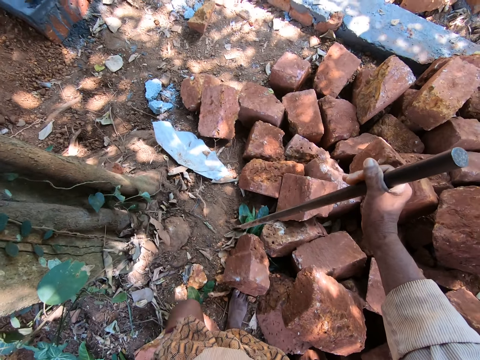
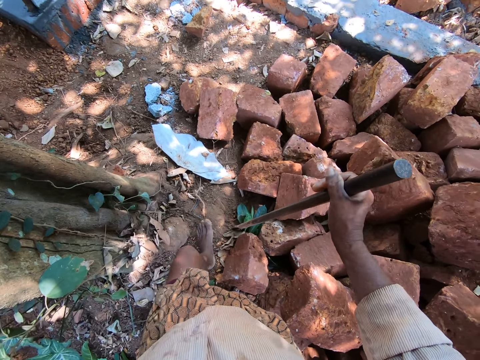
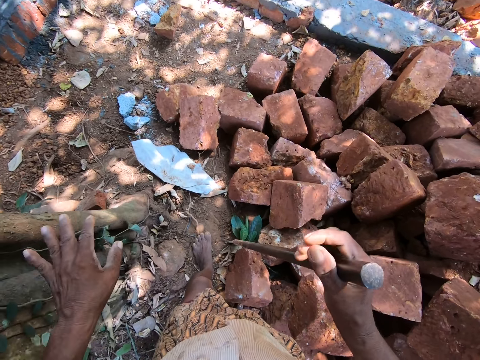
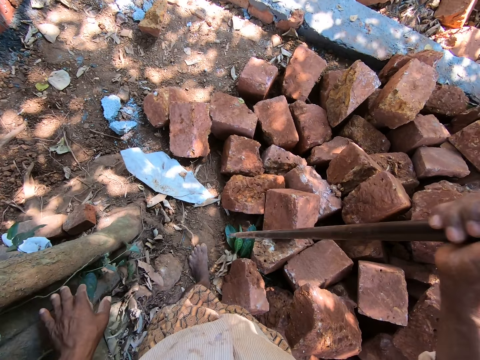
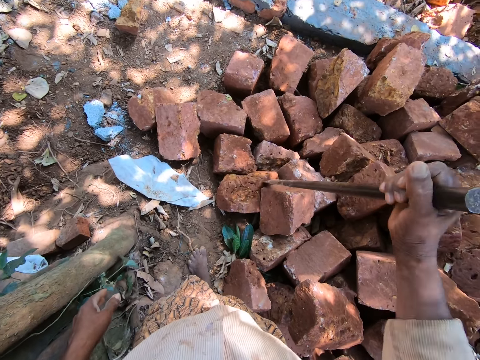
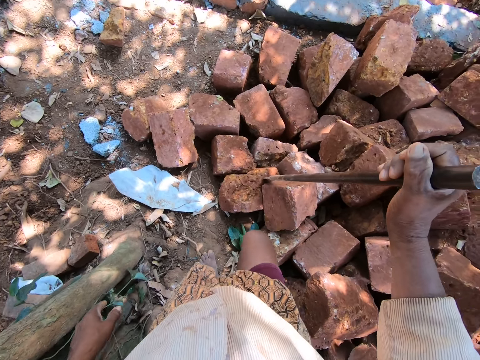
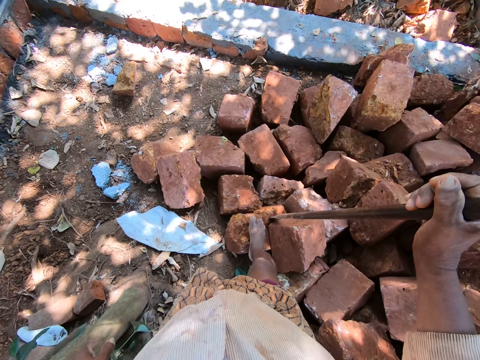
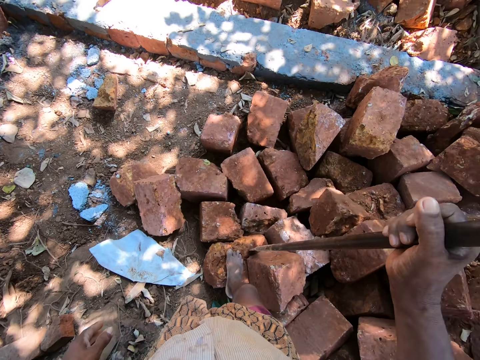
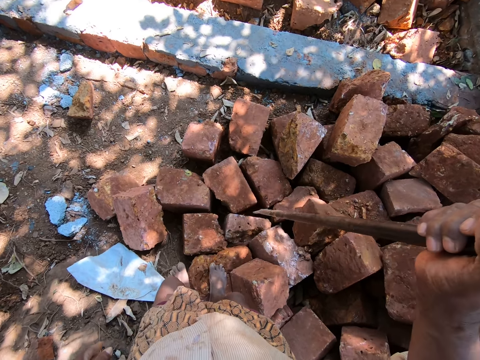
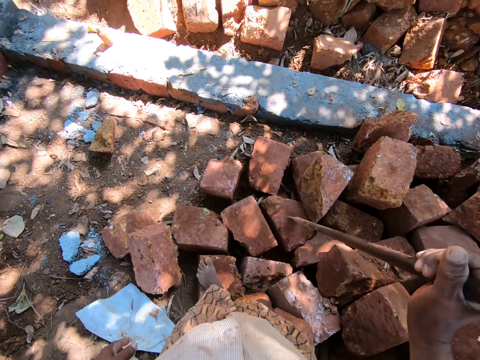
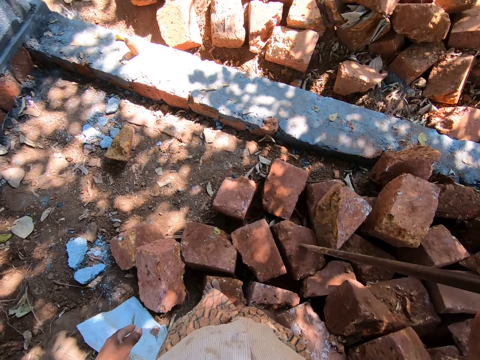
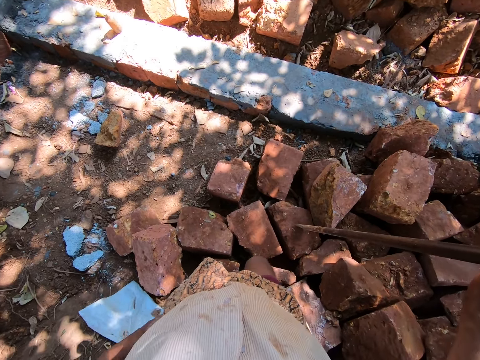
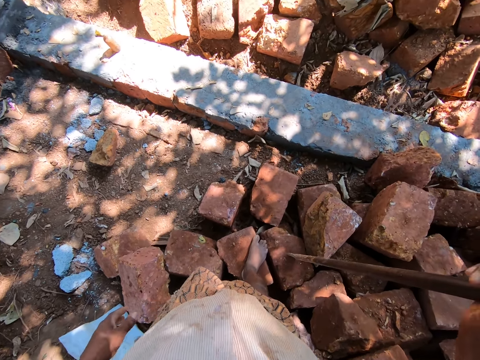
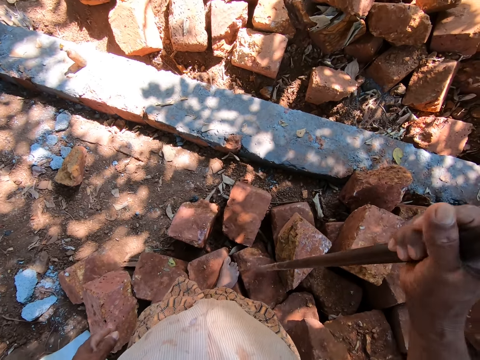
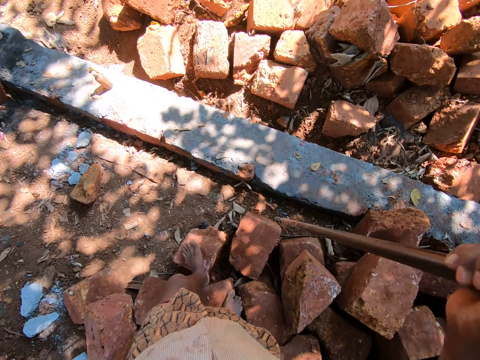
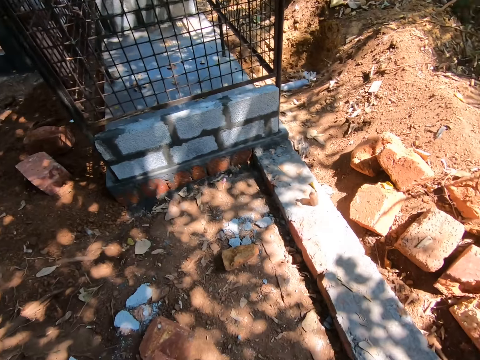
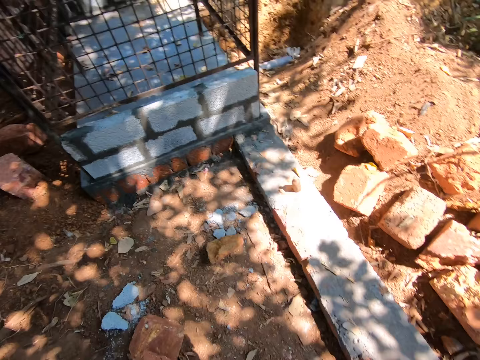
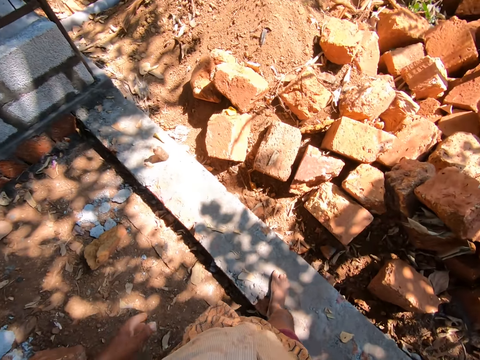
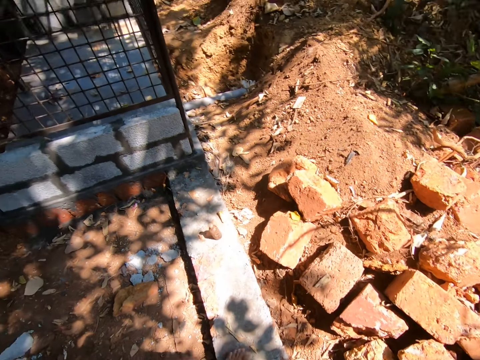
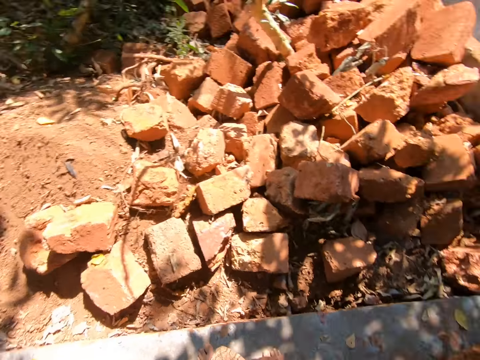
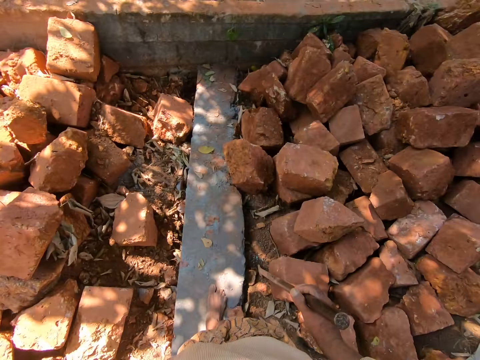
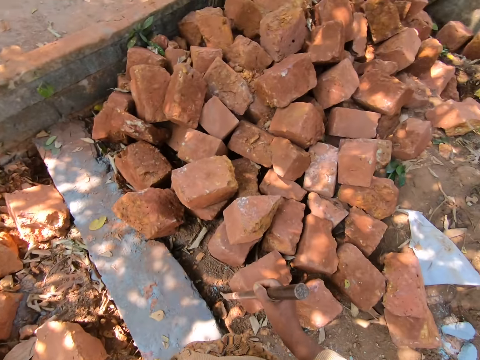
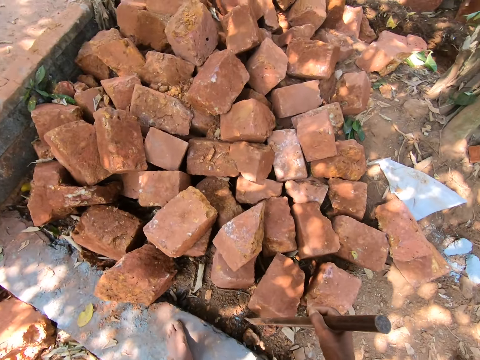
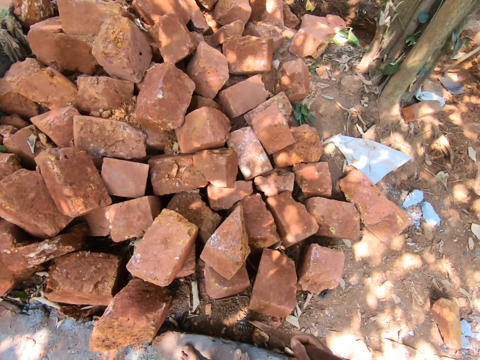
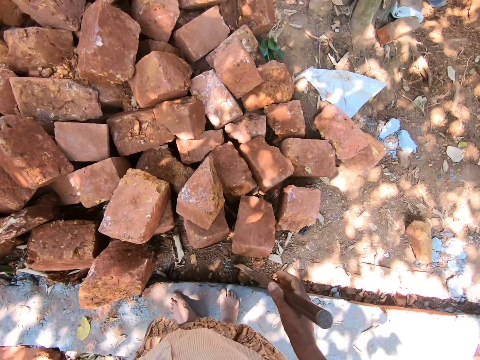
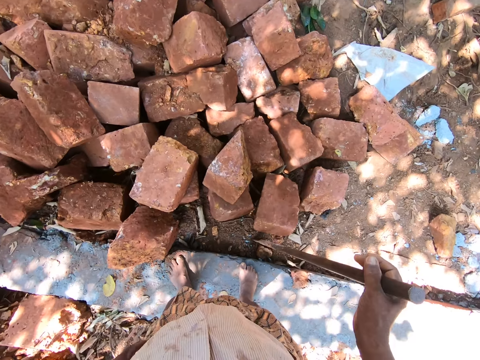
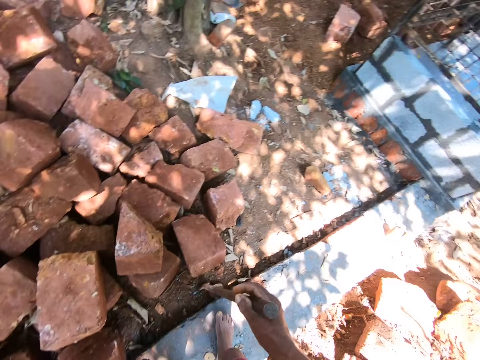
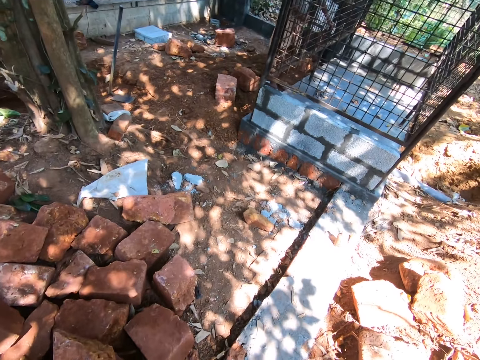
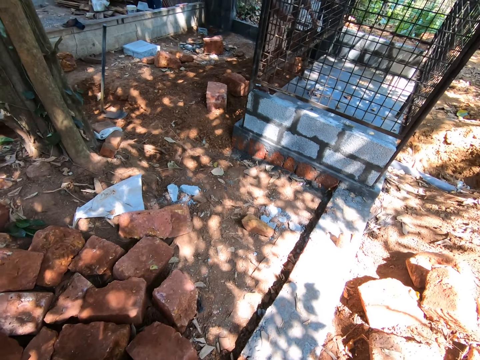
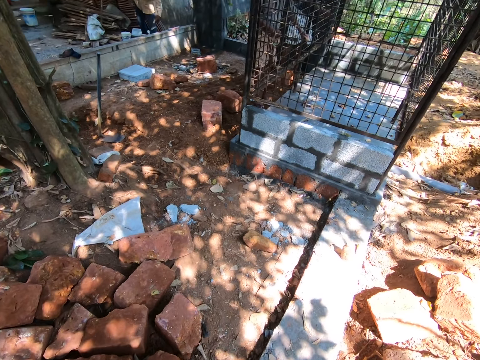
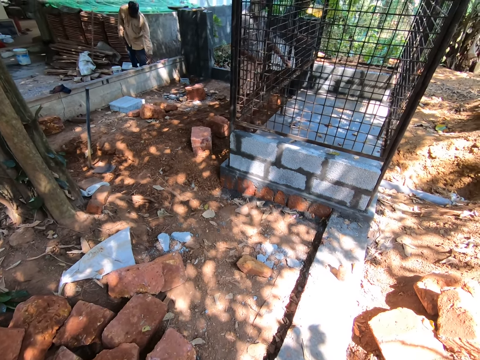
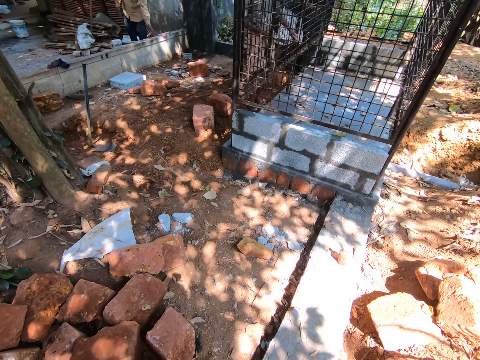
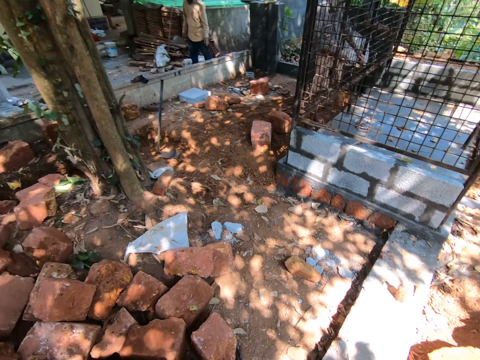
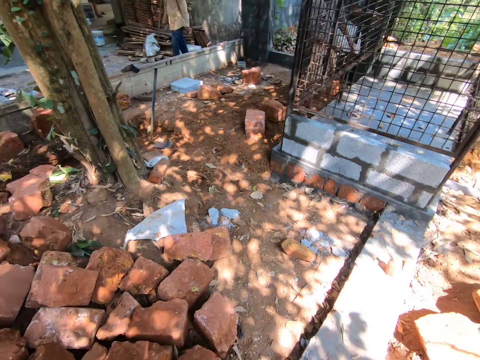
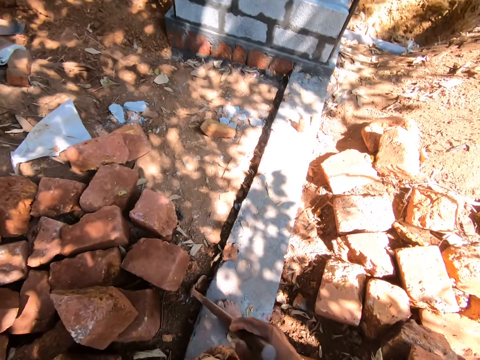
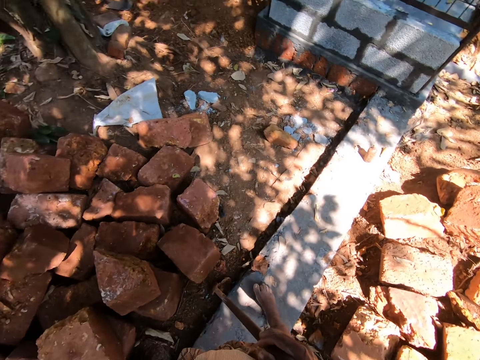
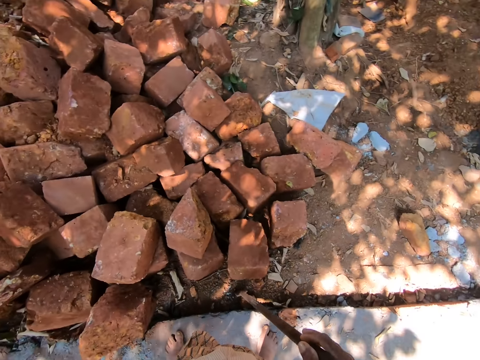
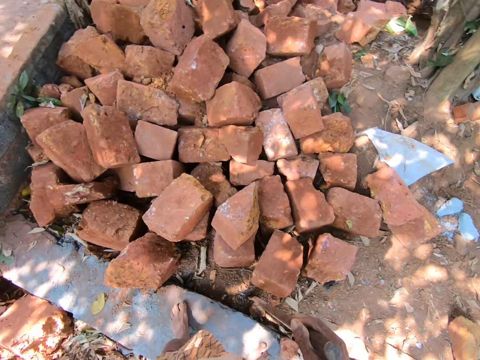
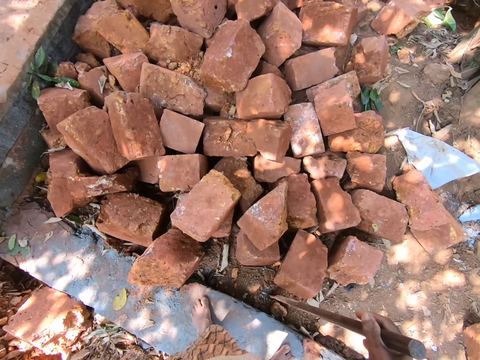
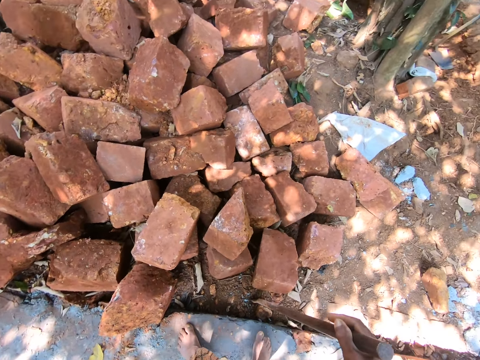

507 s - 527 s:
The camera wearer walks around. They look around. They converse with the man.

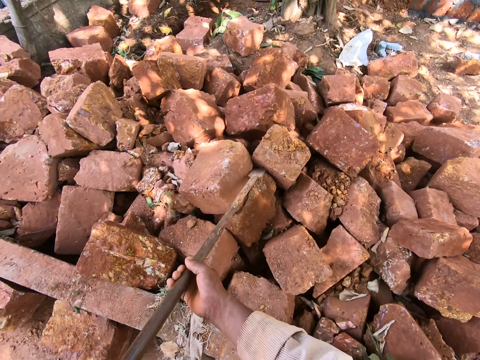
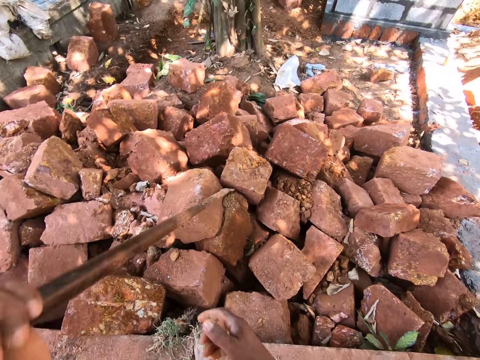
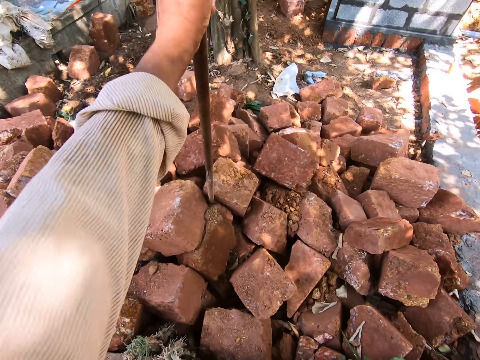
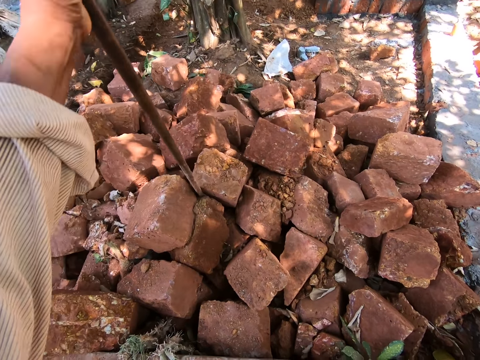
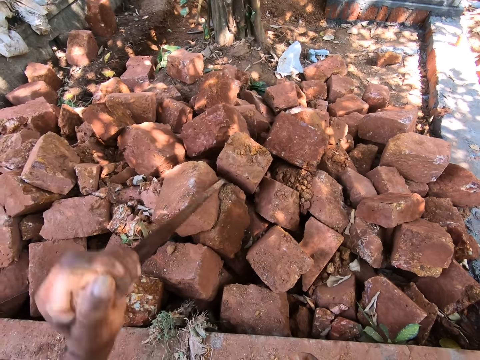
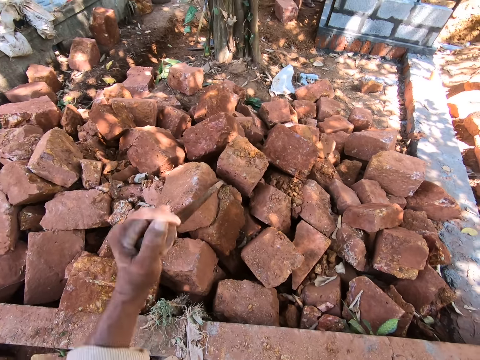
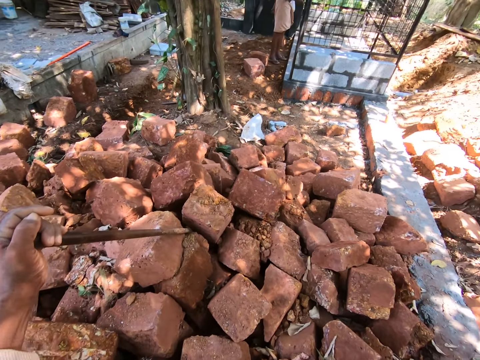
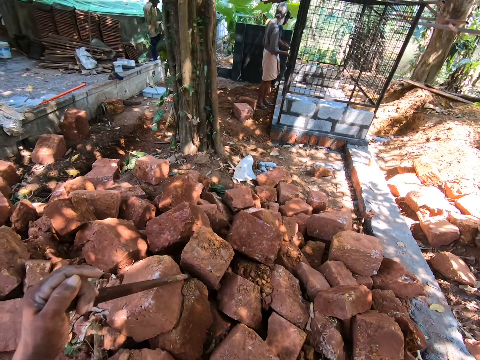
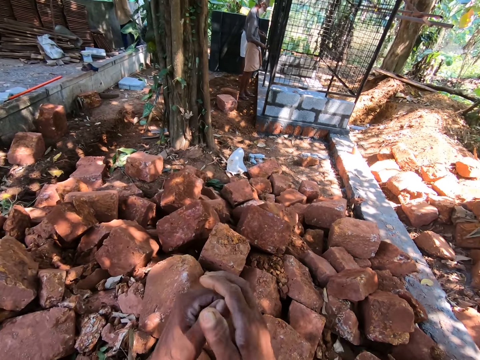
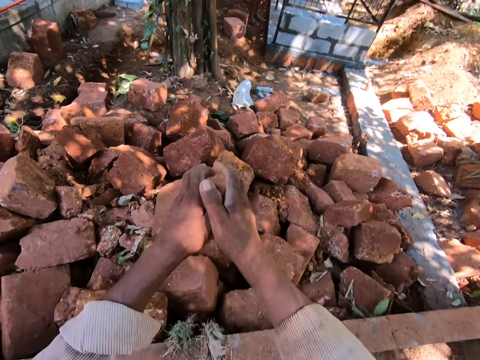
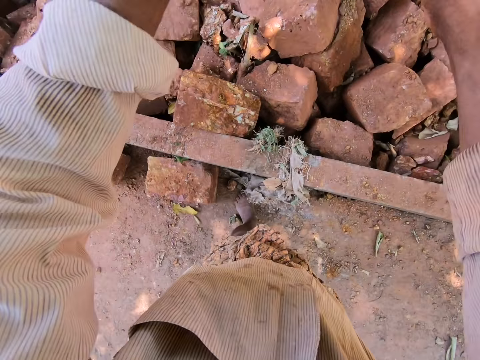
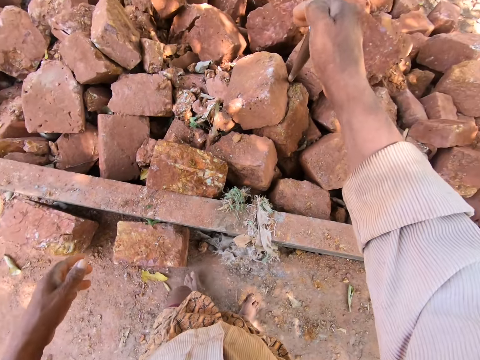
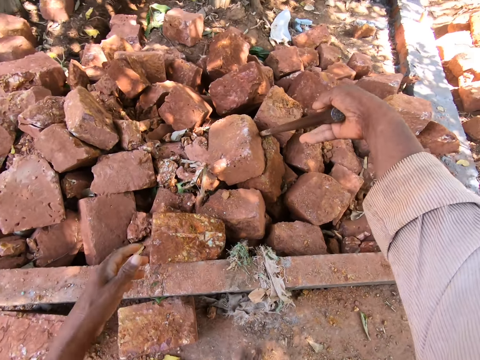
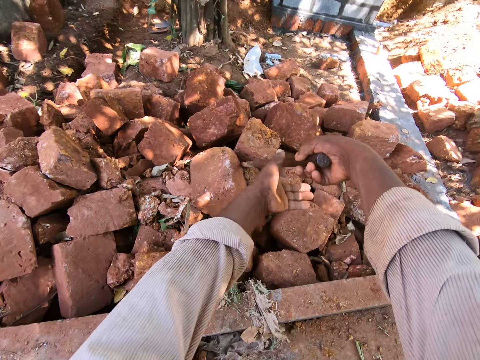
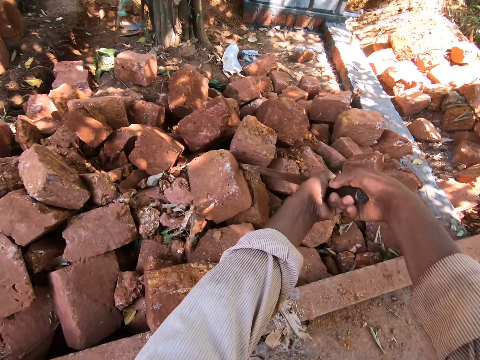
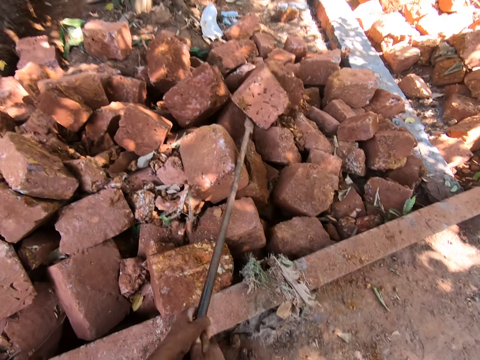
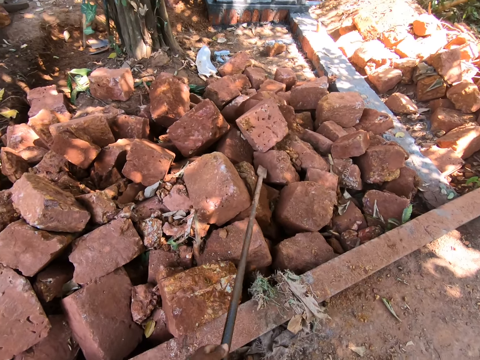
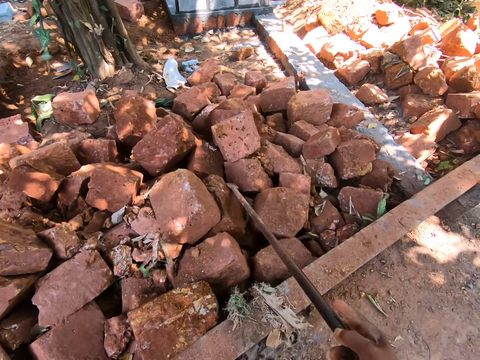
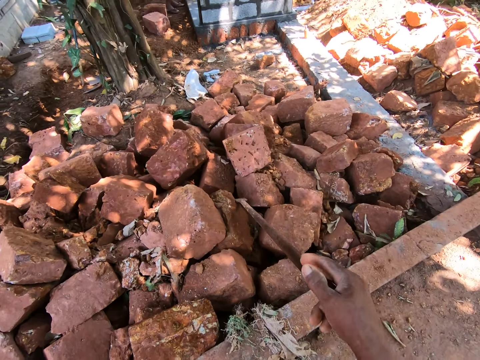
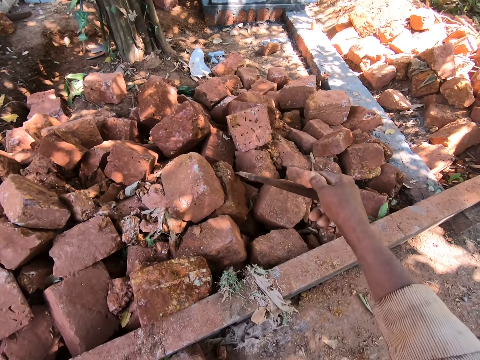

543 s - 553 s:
The camera wearer removes some bricks from the ground with the steel rod in his left hand. He pushes a stone with a metal. He removes some bricks from the ground with the steel rod in his hands. He dialogues with a person.
